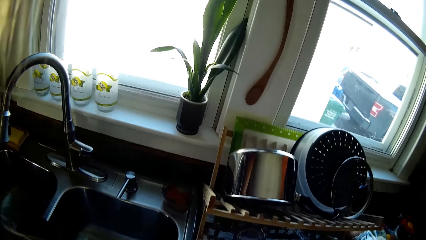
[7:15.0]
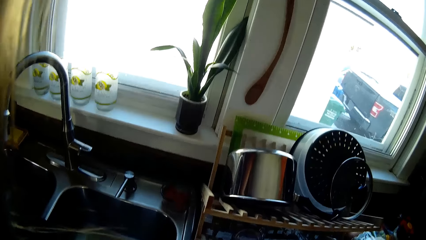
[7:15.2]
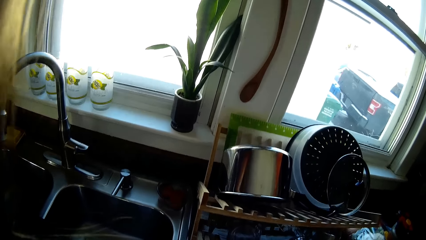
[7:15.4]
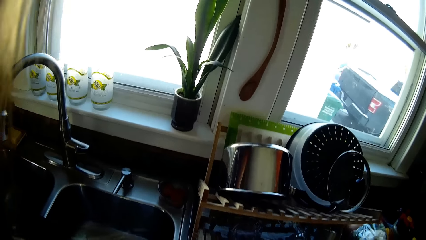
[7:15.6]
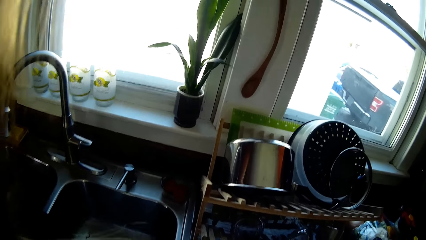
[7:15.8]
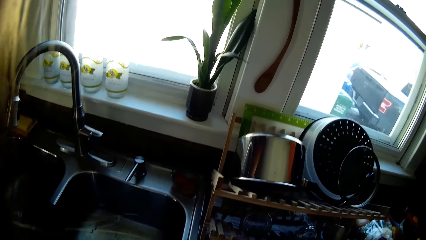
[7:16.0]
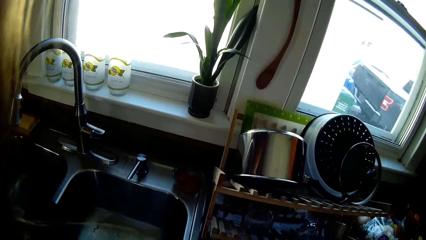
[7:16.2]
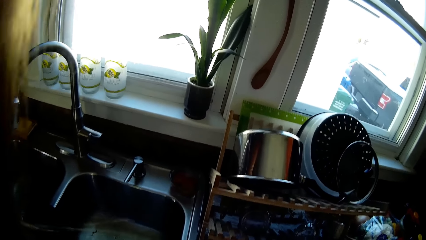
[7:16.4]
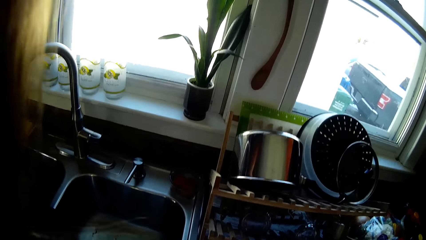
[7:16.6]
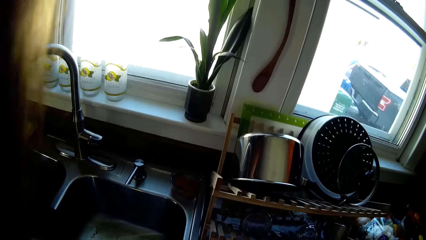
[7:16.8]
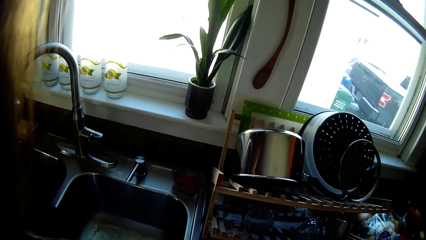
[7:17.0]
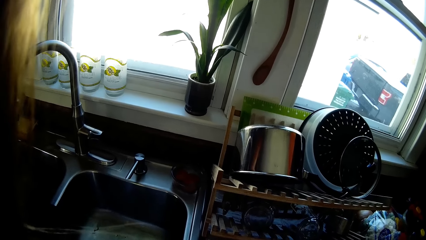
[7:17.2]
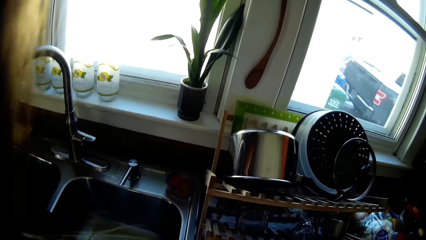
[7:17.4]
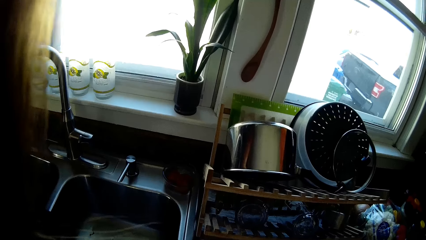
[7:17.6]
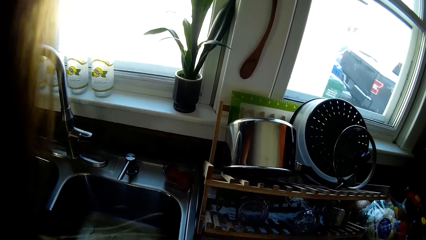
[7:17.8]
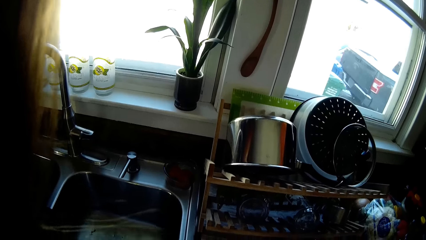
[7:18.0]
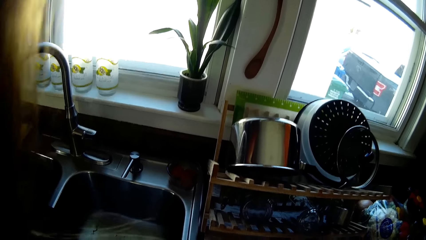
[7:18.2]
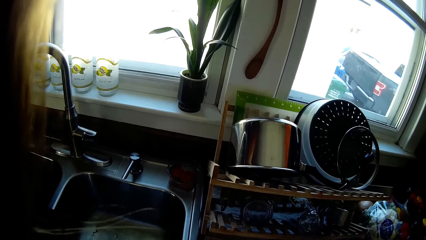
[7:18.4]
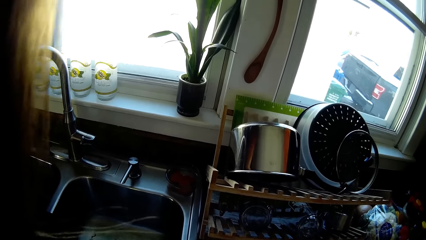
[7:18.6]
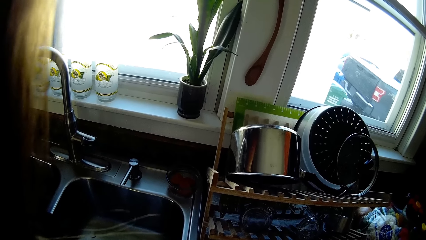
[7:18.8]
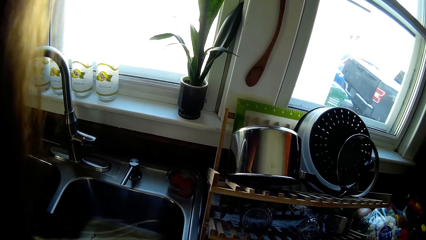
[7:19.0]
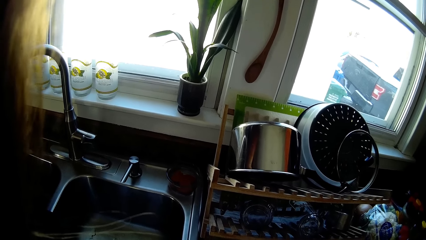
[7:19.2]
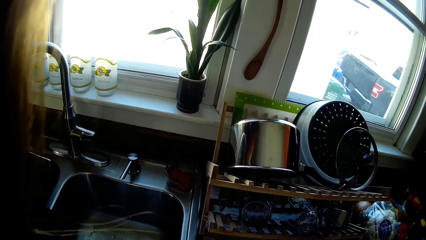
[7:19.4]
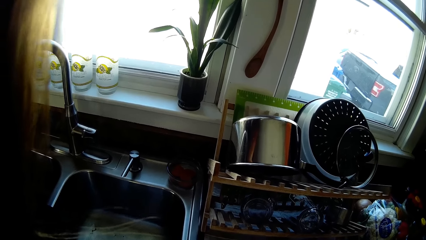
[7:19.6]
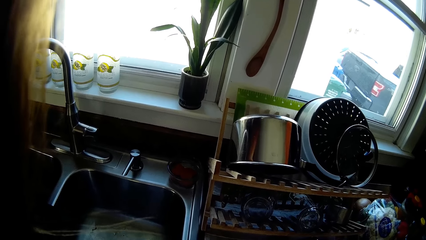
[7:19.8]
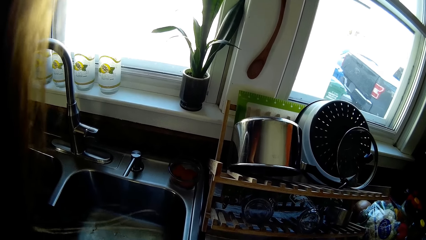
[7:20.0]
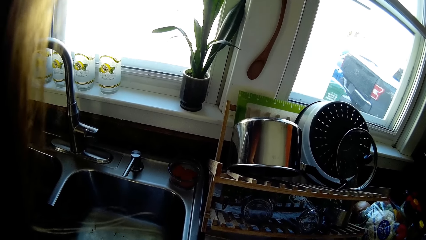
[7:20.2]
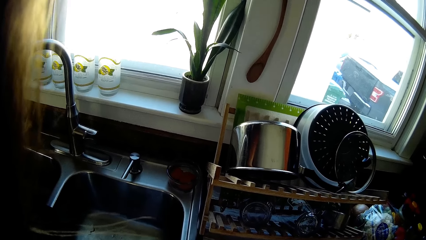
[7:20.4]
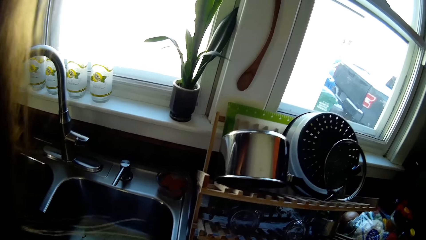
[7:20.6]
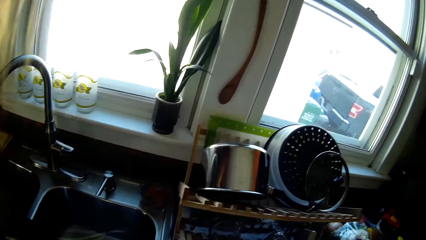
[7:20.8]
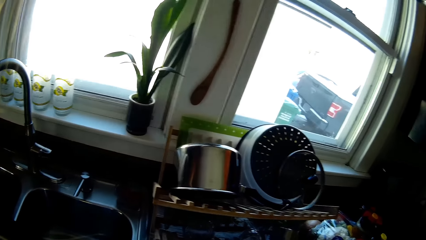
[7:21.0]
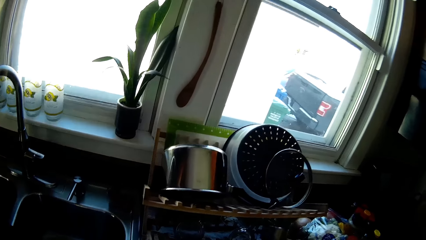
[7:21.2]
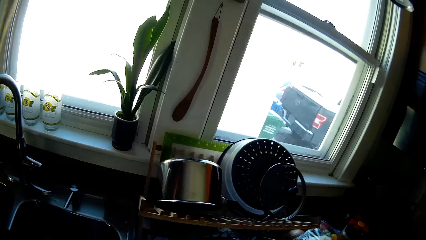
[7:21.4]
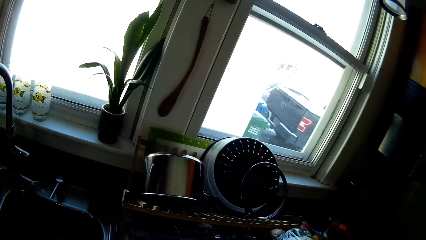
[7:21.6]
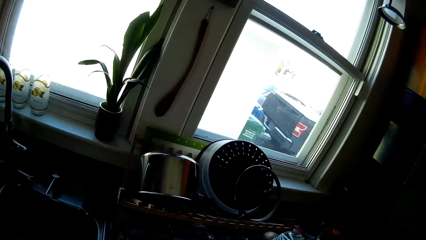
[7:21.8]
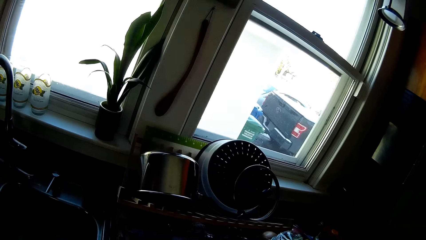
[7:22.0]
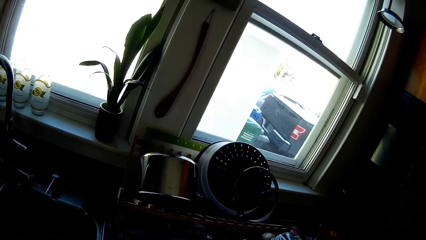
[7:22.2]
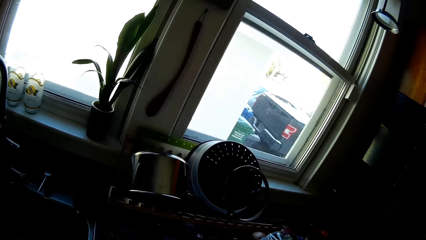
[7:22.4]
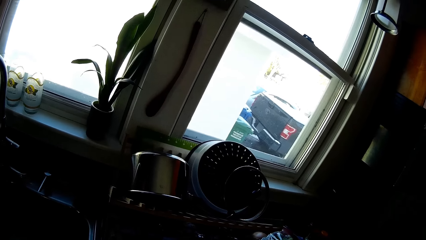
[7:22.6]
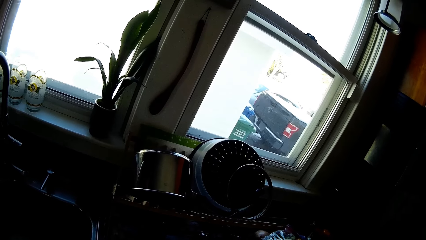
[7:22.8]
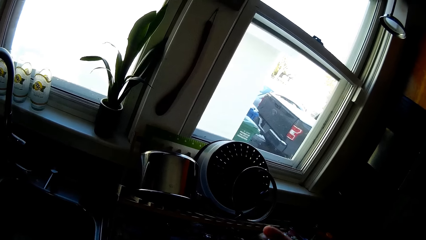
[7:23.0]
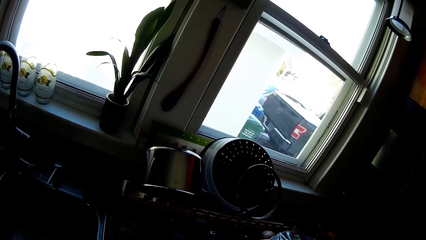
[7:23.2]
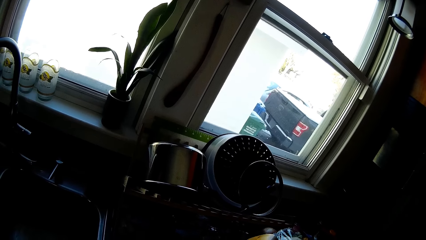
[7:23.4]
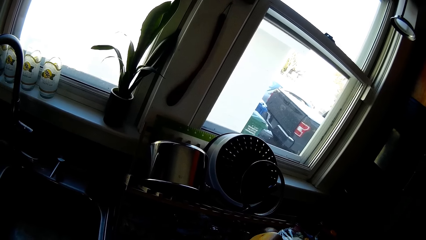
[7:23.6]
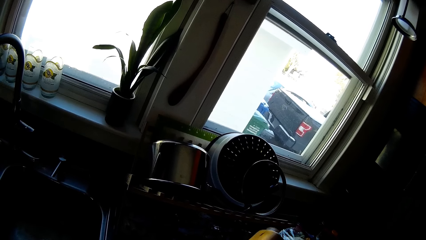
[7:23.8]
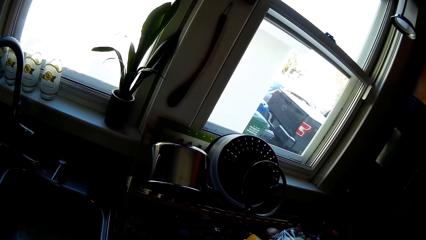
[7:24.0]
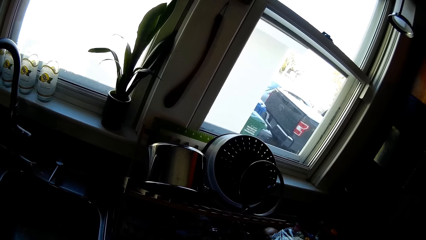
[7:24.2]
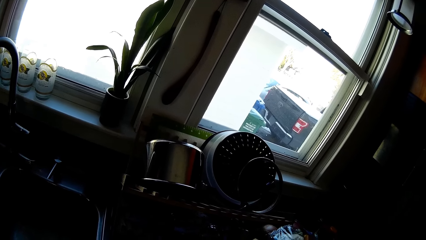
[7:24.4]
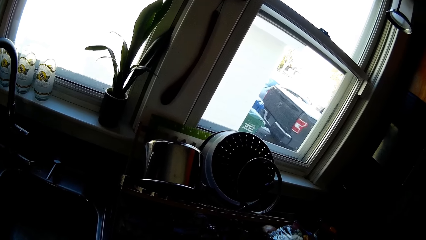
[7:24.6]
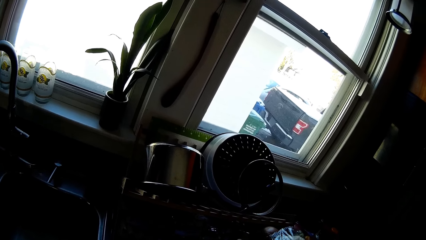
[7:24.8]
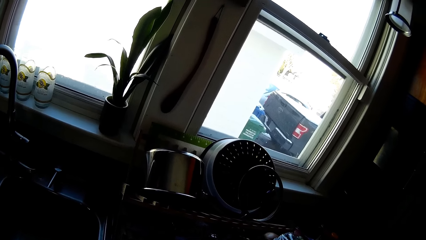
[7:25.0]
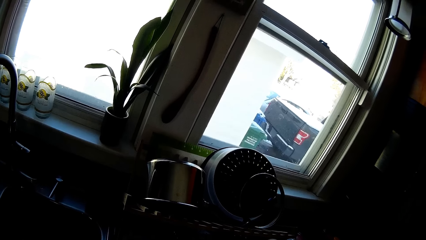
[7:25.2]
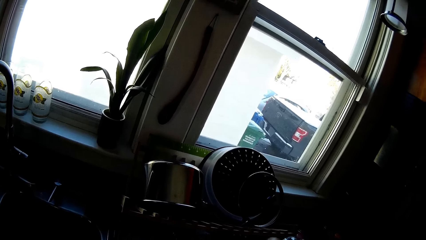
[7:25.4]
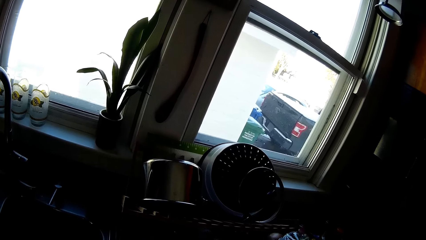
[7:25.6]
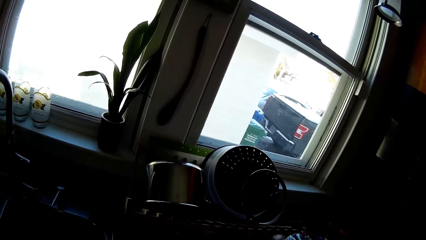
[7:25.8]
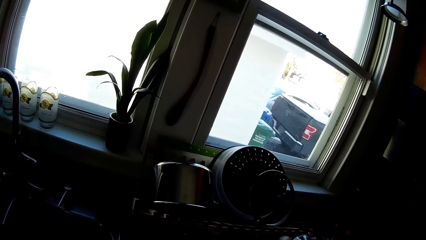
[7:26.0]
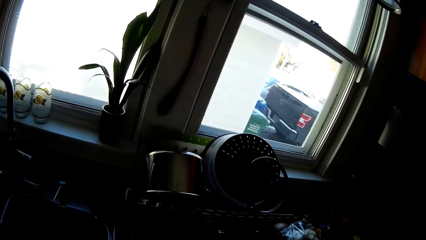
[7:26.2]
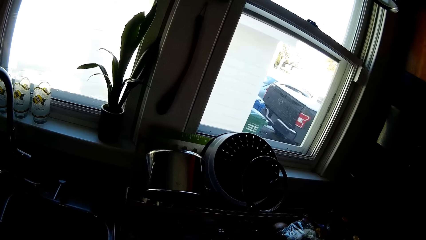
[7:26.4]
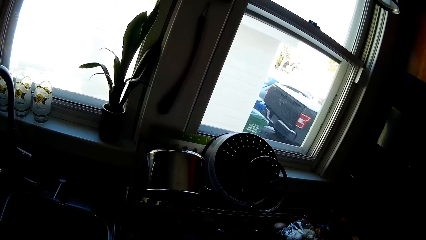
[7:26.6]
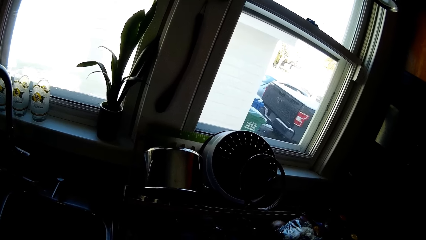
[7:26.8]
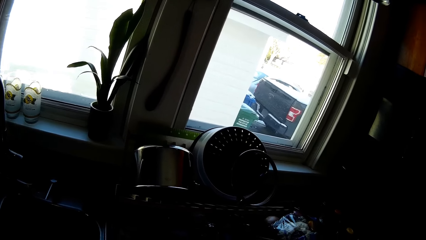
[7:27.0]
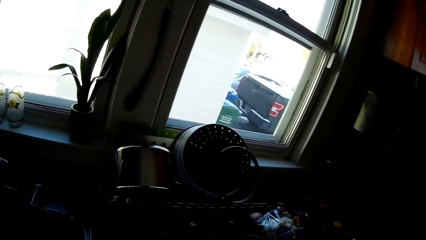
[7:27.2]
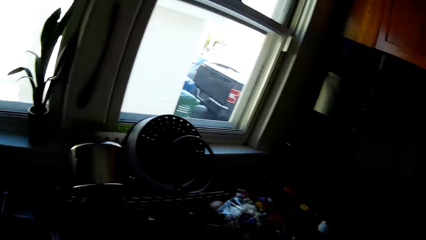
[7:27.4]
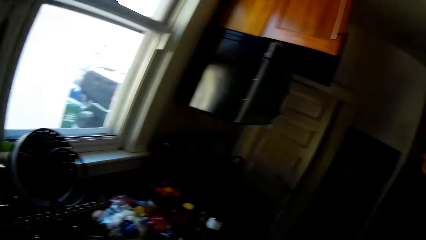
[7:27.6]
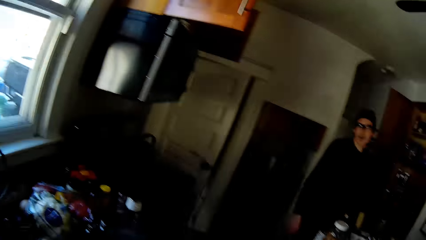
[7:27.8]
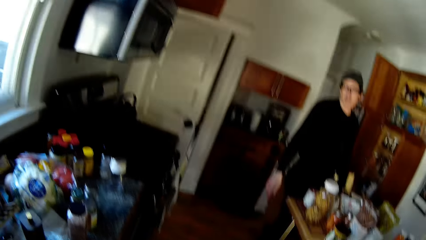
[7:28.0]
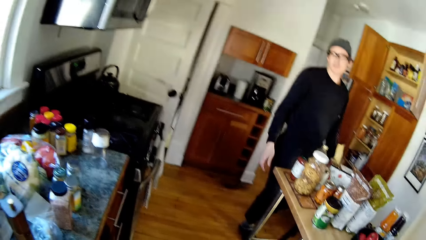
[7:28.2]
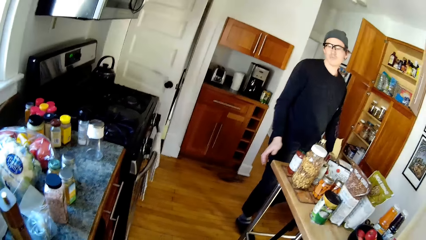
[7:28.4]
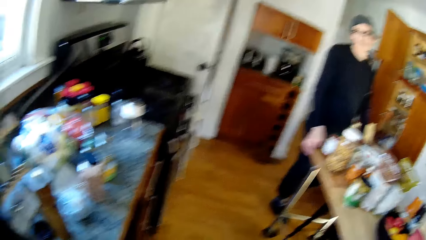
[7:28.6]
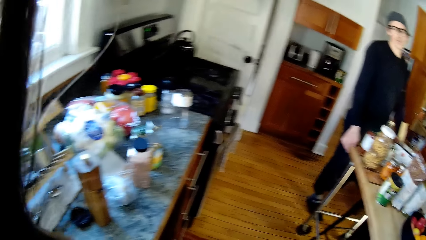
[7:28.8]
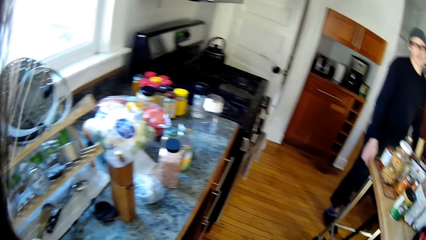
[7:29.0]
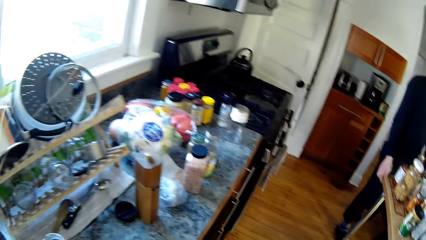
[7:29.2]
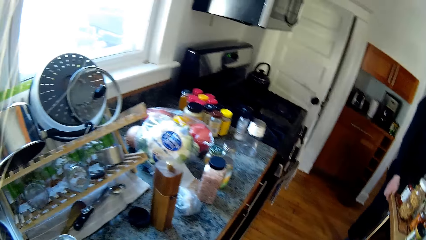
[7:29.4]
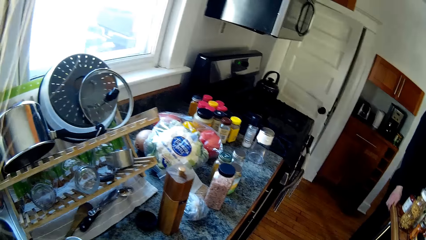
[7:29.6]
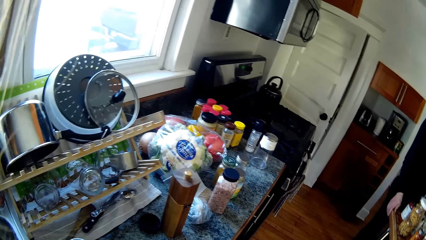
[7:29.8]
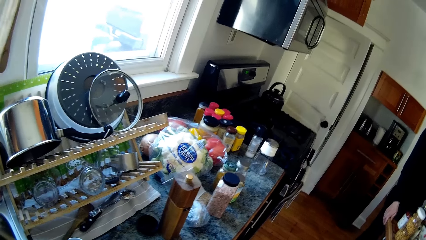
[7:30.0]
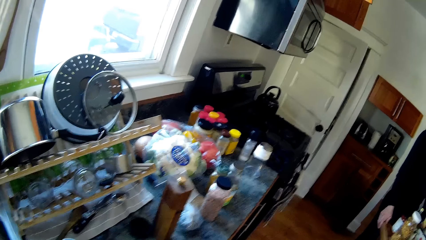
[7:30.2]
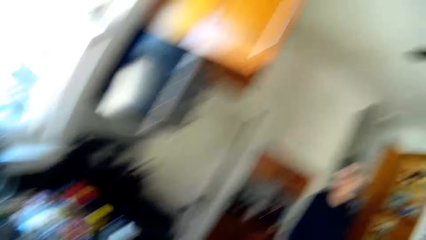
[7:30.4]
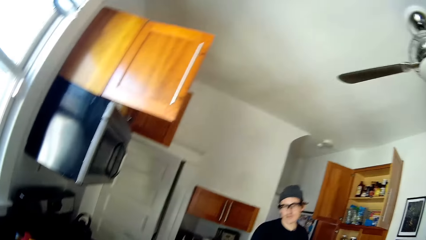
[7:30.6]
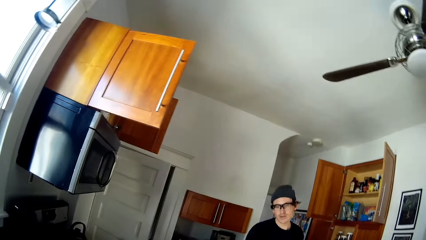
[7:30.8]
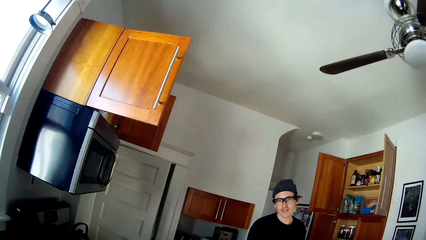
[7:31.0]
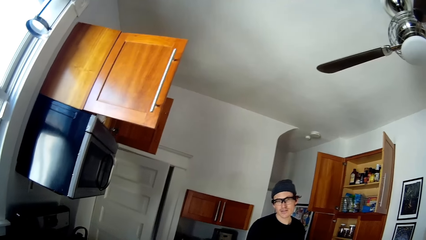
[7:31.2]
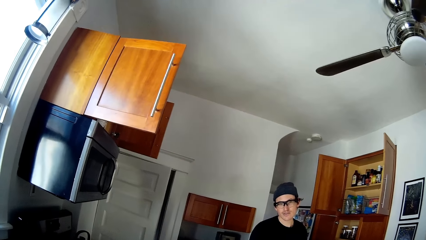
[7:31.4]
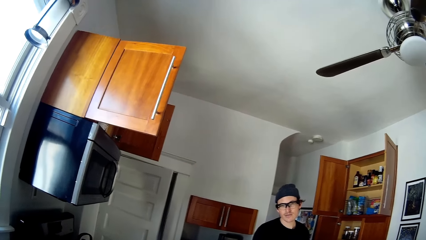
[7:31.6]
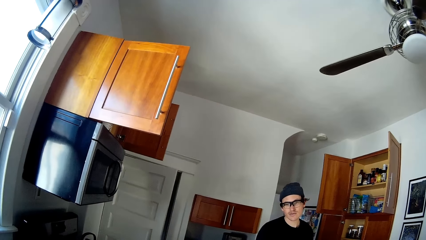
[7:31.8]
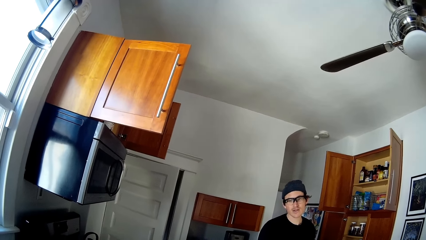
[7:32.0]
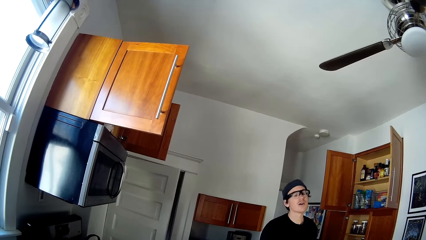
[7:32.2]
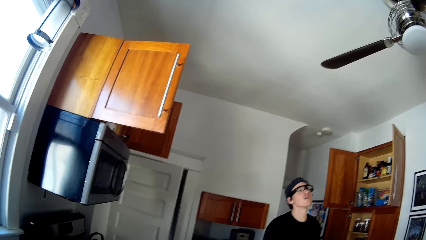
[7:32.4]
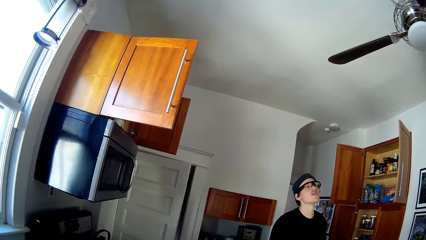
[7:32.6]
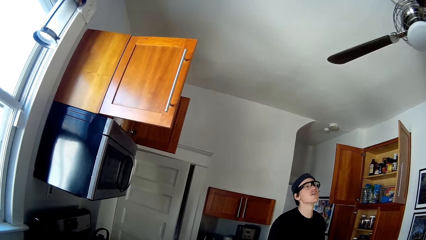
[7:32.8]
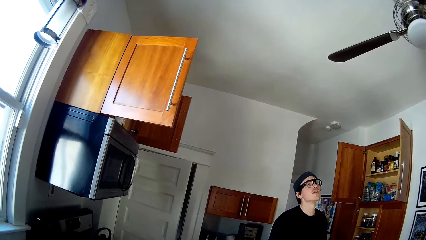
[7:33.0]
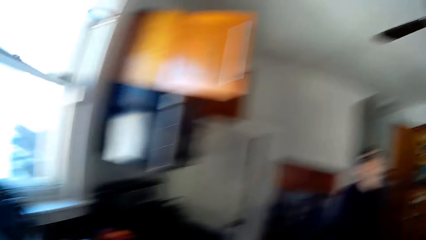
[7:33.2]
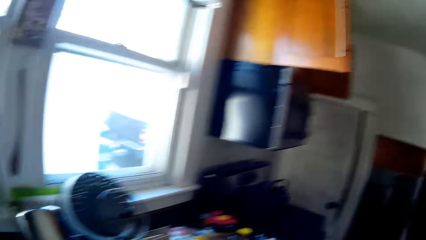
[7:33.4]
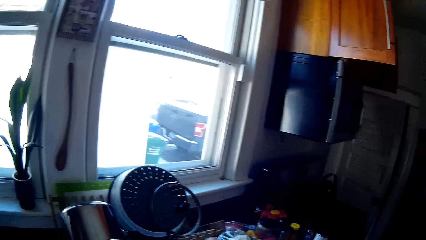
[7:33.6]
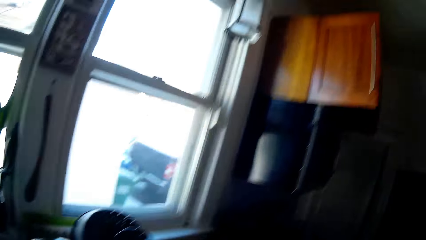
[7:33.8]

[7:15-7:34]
The camera wearer shakes something. The man touches the center cabinet with his right hand. The camera wearer looks around.
